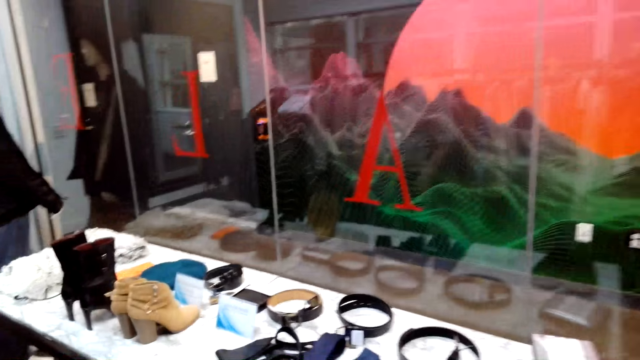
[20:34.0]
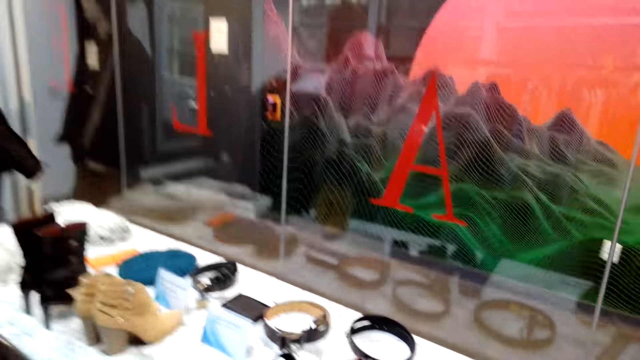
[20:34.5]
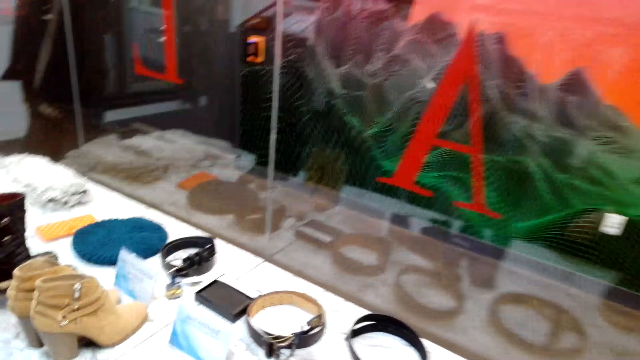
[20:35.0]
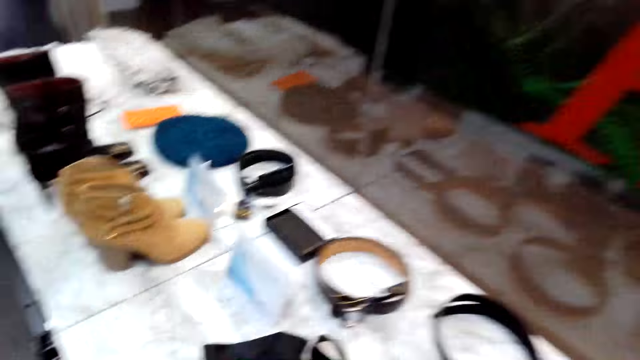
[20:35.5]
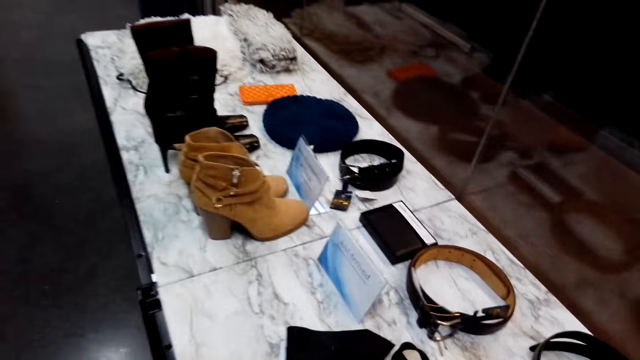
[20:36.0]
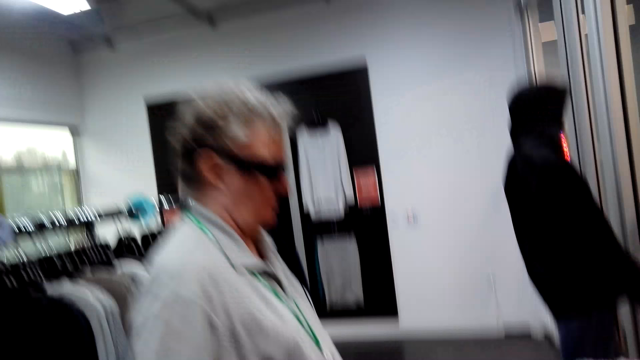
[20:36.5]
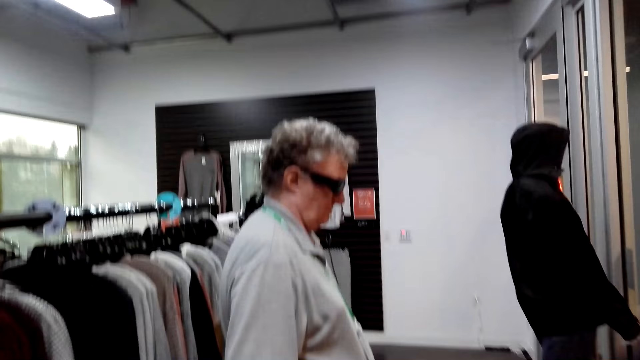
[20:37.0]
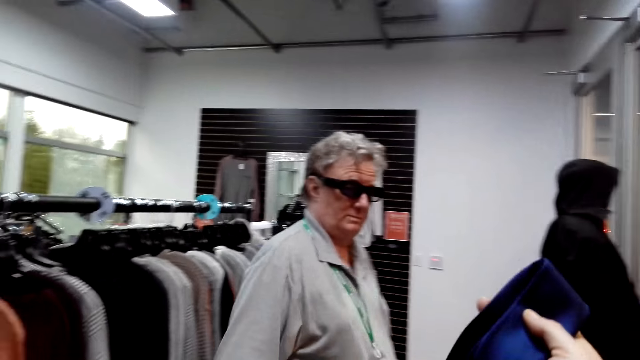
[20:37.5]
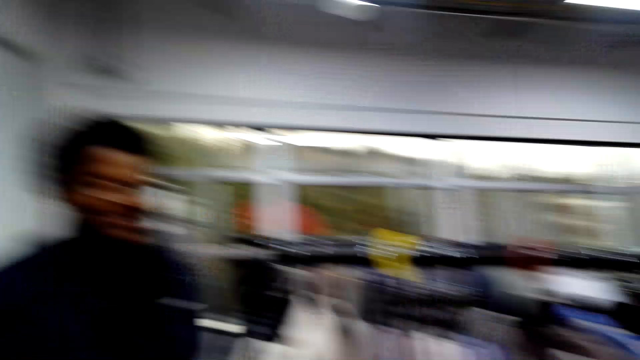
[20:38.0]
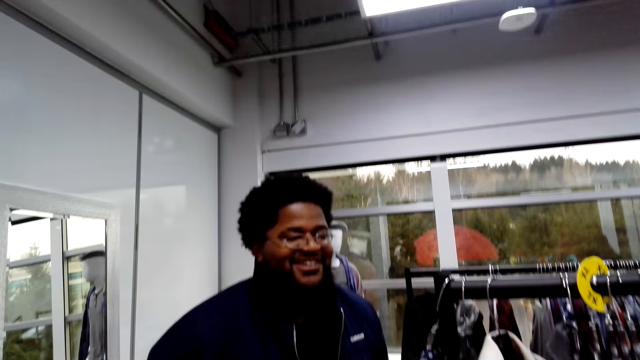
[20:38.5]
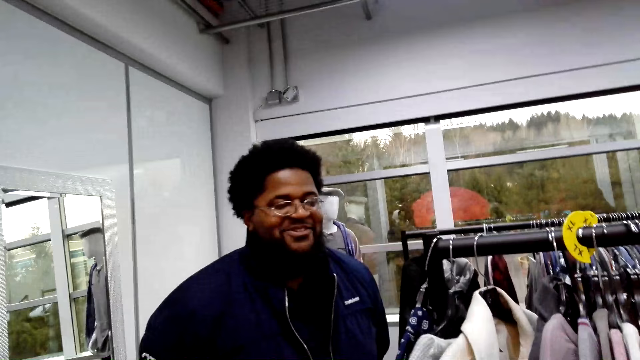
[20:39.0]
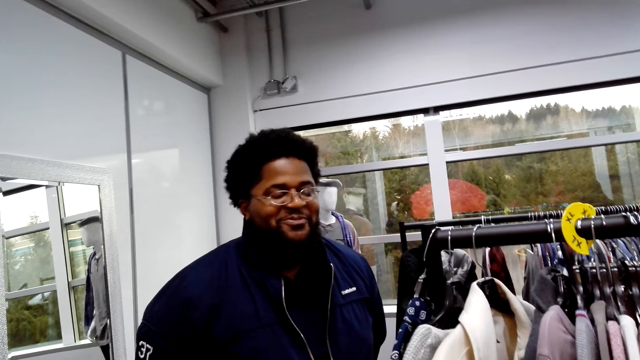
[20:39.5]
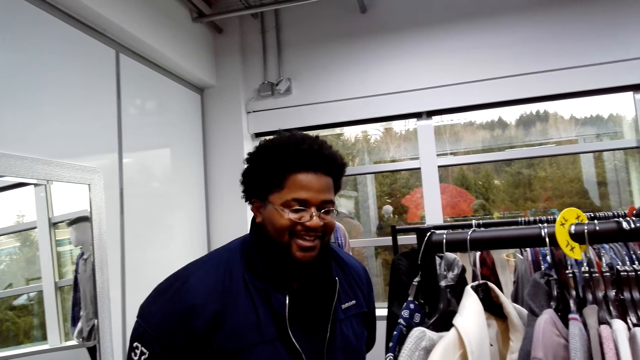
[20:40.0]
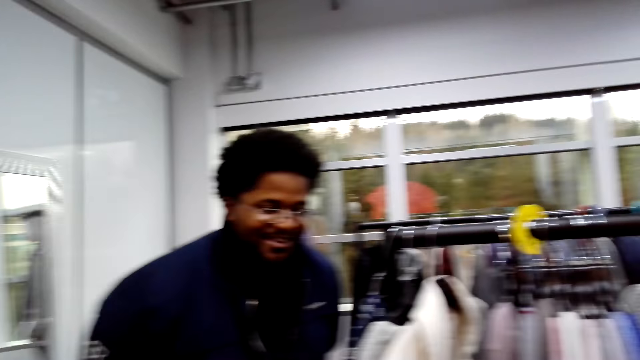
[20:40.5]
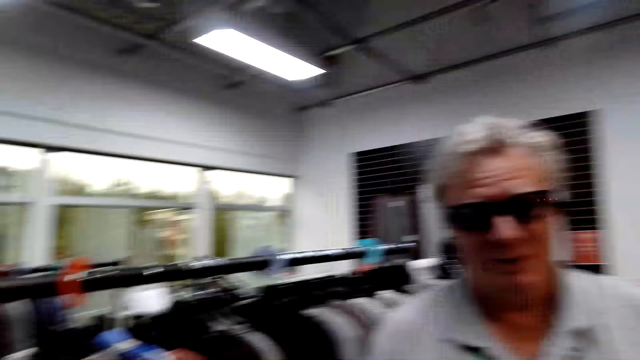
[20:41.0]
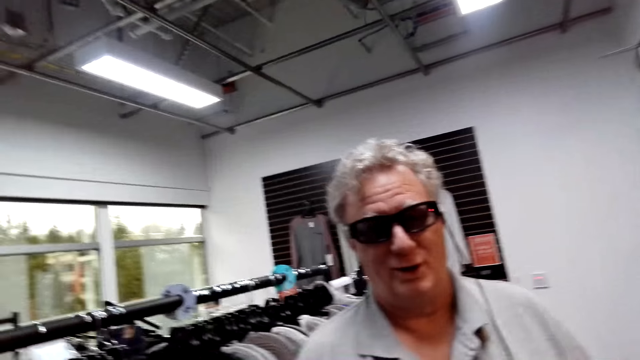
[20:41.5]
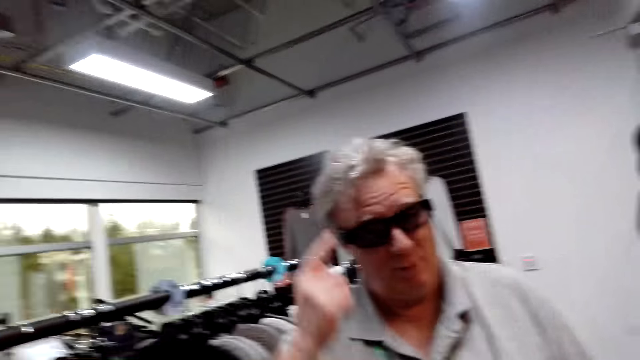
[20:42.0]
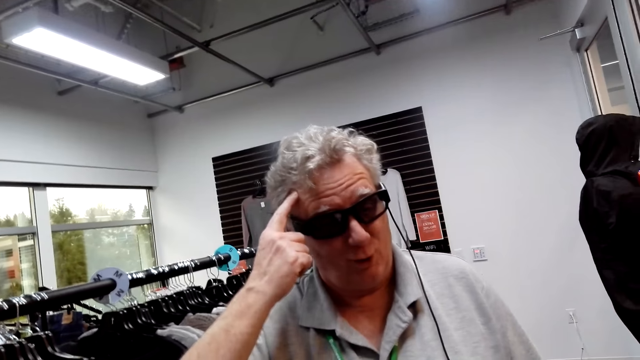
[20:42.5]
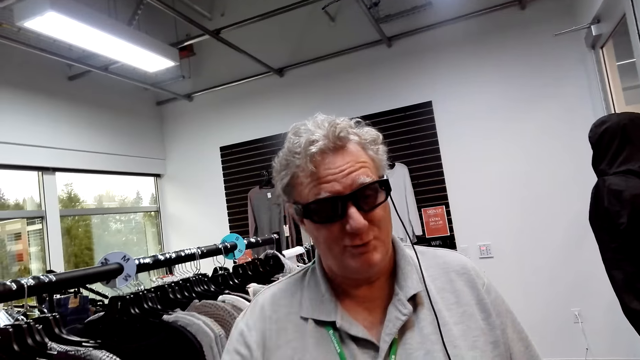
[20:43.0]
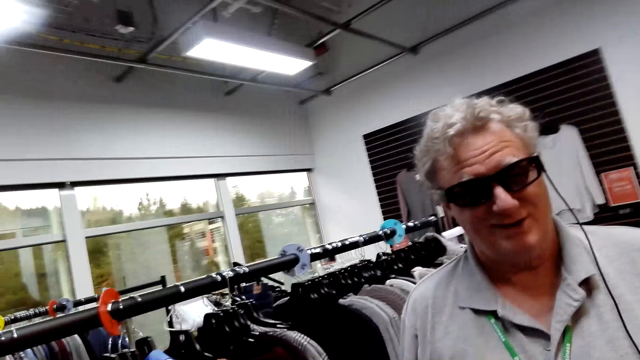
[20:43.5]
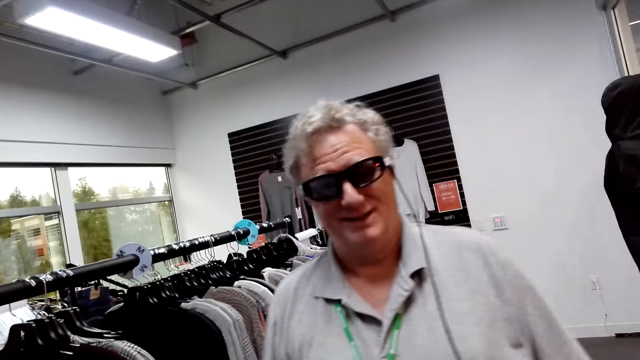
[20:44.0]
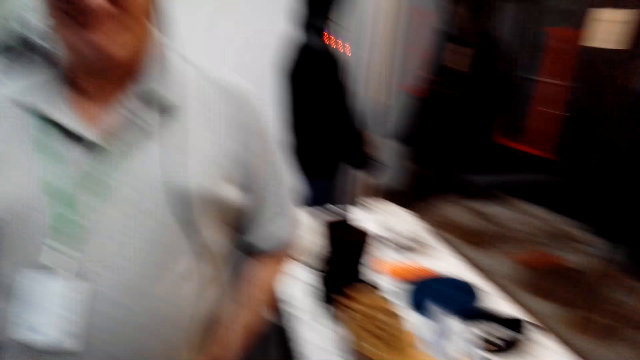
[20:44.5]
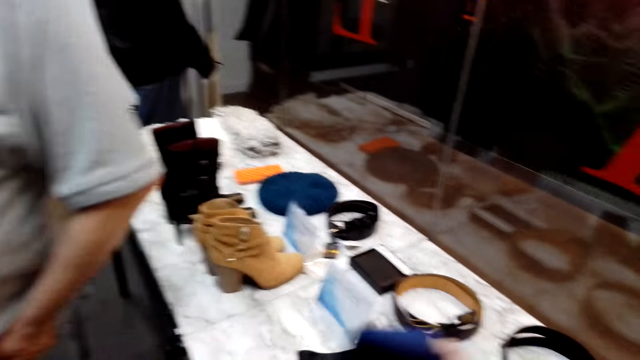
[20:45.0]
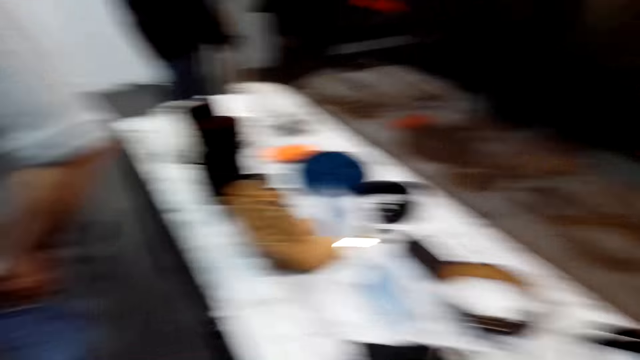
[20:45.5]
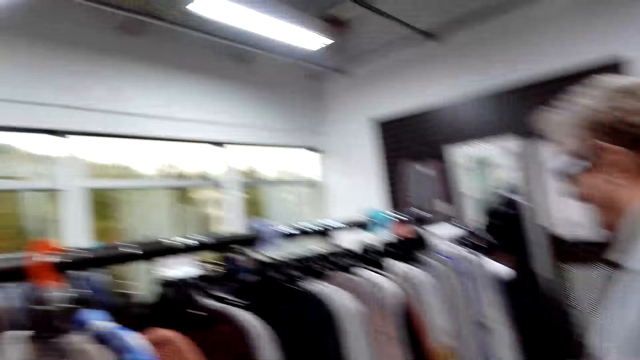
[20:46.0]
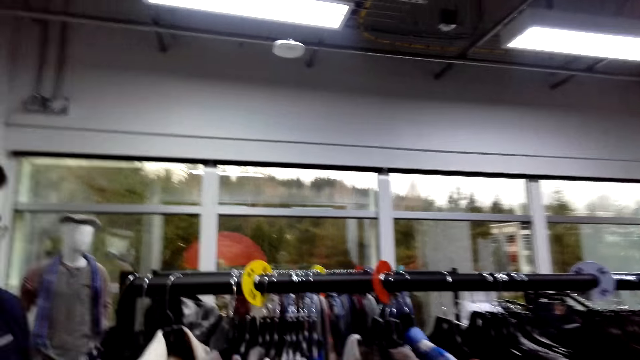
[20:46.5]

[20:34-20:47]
The camera wearer converses with a man and another man. They speak. A man speaks.

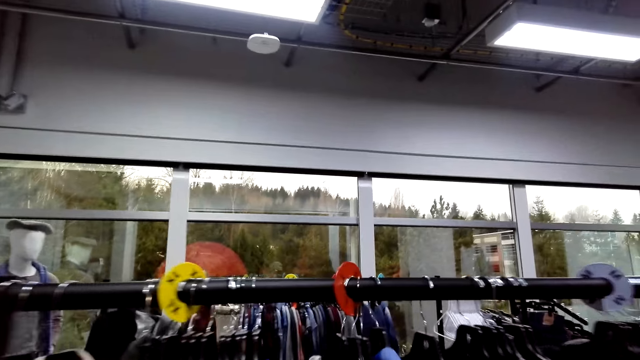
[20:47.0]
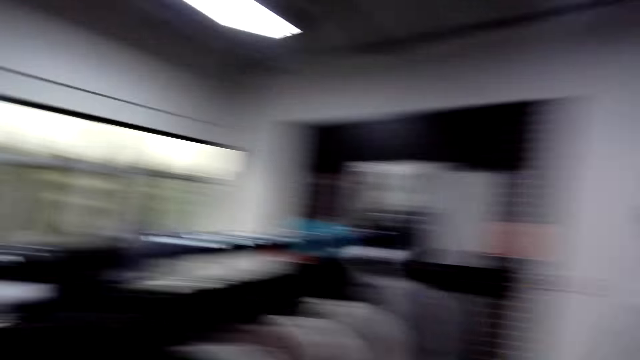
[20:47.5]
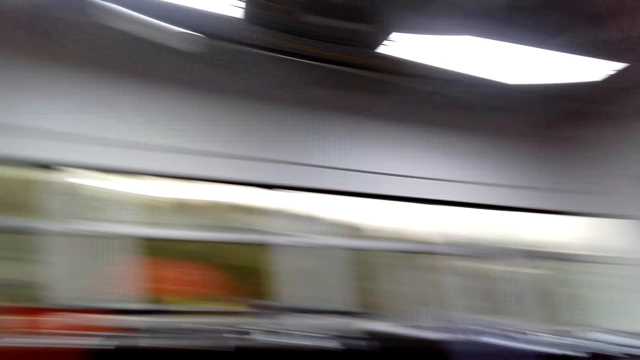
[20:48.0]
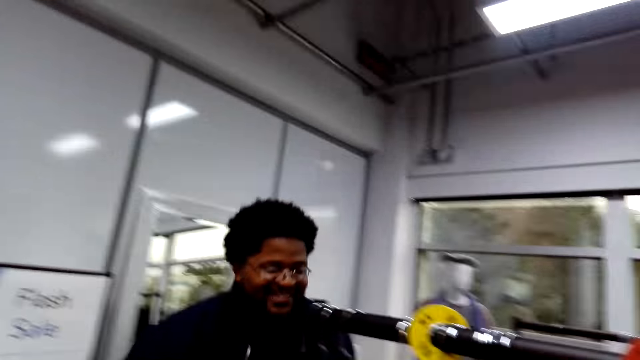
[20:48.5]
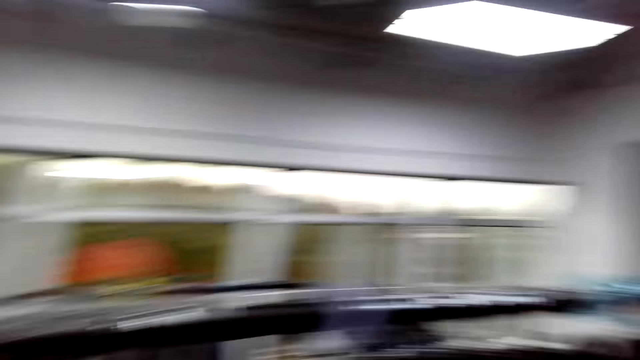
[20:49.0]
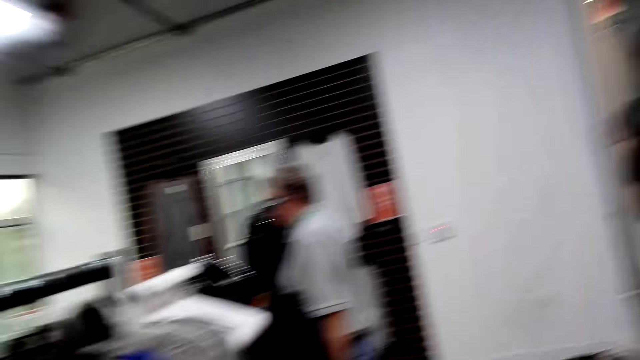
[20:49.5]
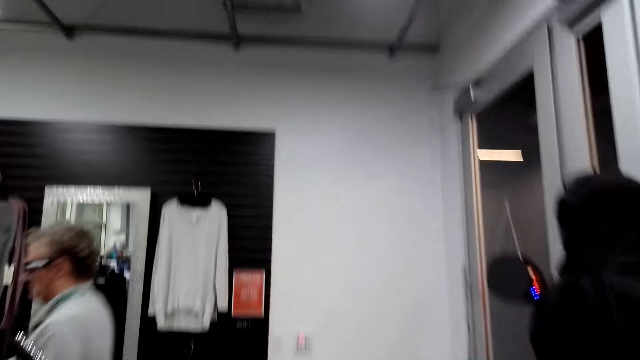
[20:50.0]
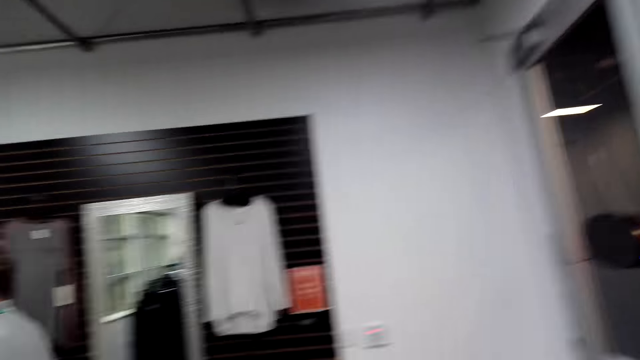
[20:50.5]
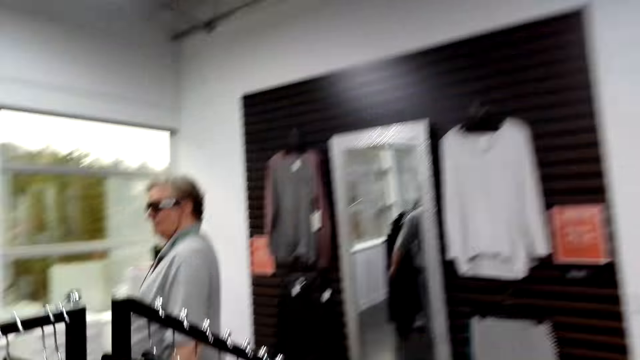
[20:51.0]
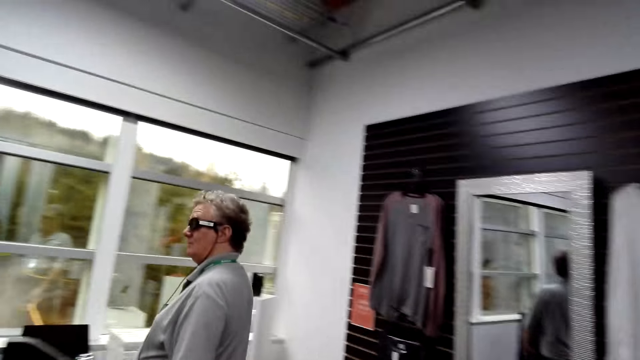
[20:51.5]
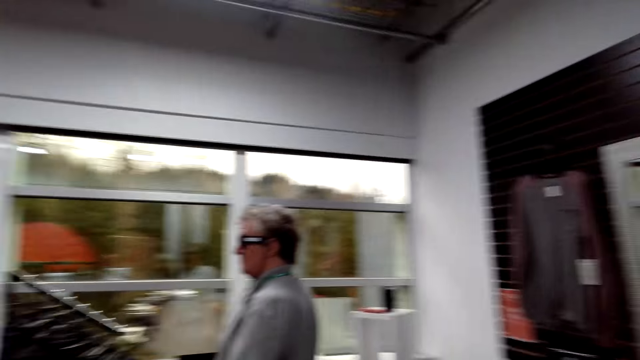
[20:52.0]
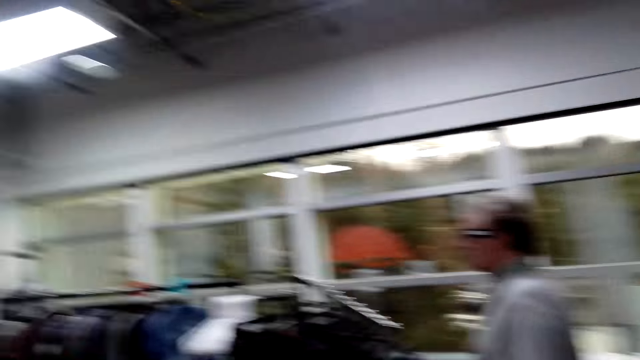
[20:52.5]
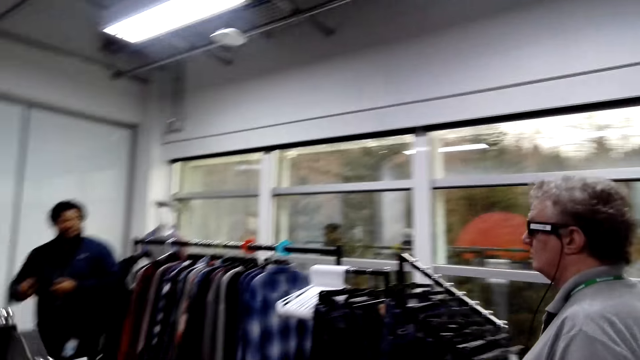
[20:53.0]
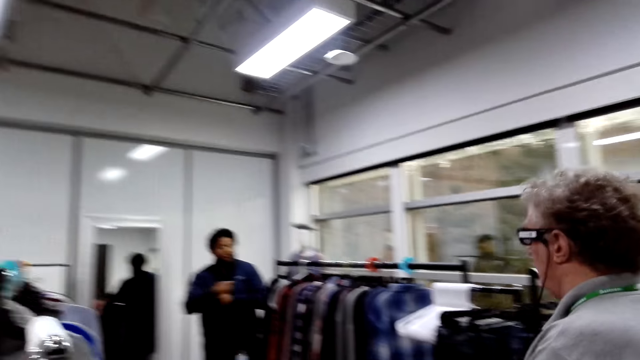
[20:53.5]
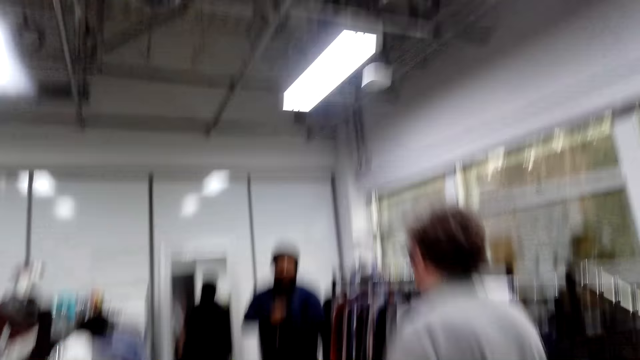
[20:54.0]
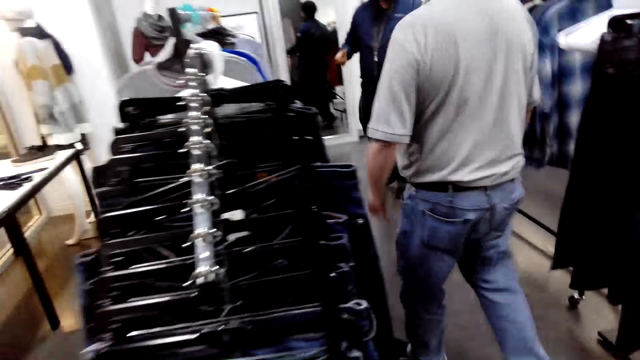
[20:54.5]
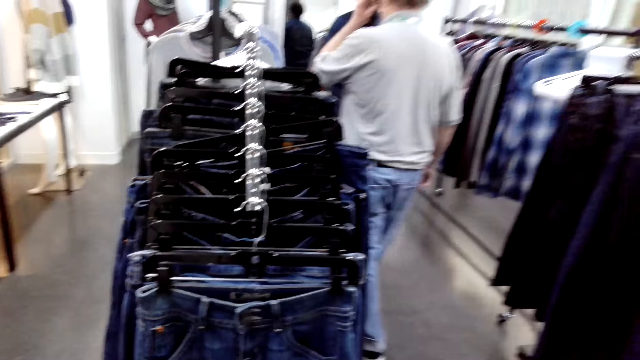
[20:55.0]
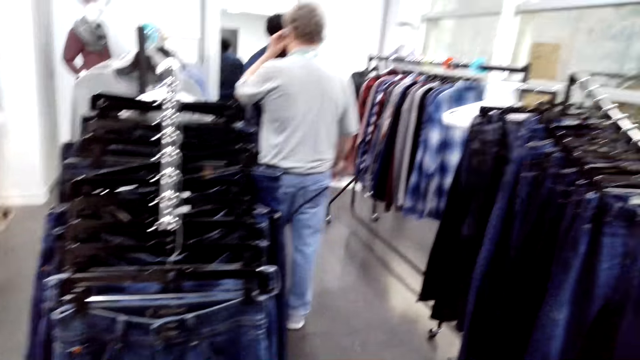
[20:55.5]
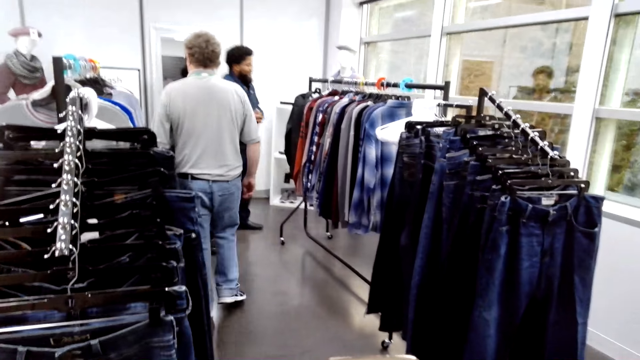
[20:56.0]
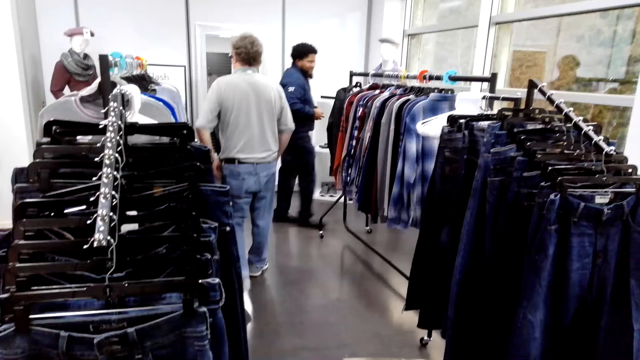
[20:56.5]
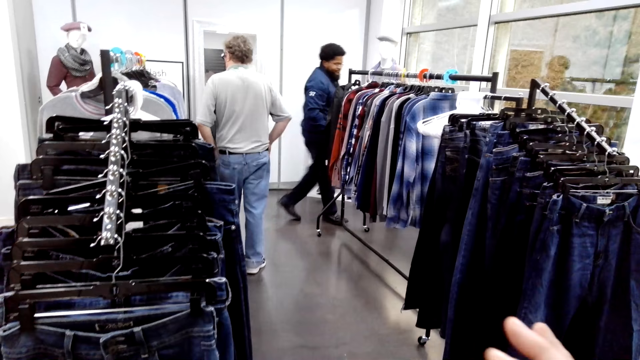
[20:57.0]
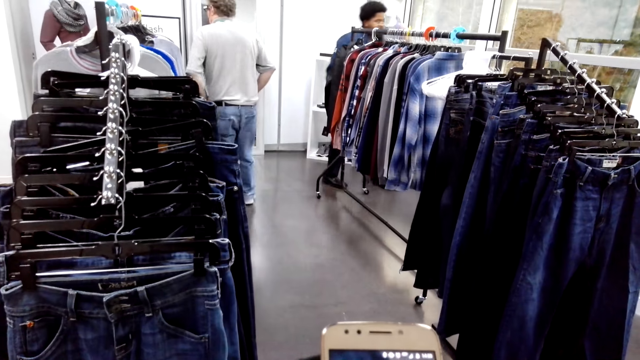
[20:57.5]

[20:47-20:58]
A man walks around.
